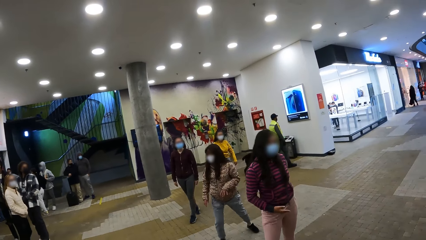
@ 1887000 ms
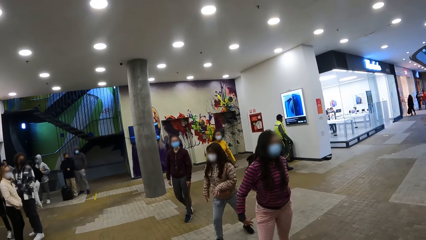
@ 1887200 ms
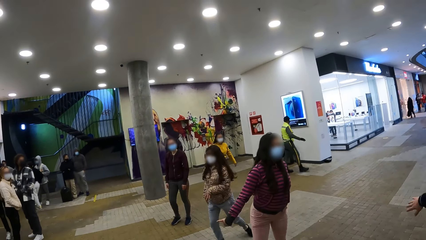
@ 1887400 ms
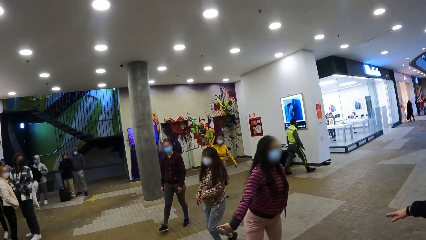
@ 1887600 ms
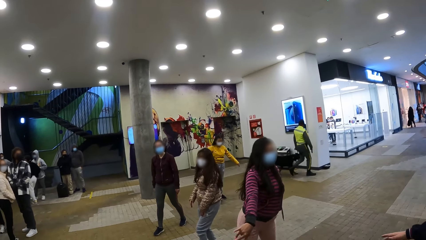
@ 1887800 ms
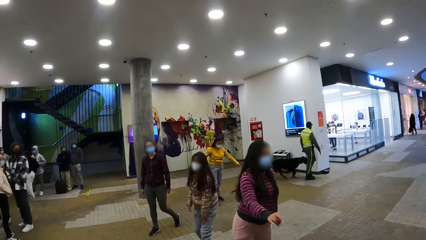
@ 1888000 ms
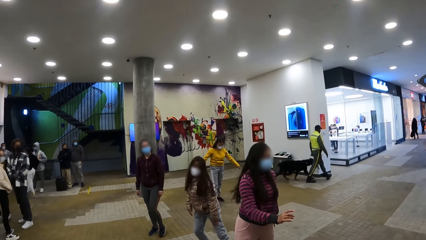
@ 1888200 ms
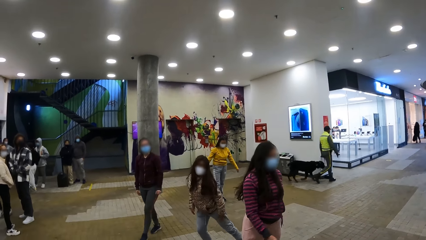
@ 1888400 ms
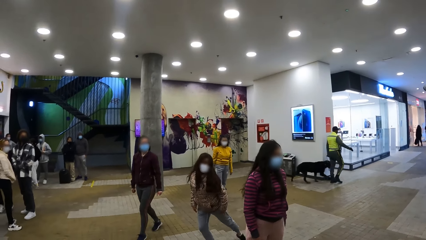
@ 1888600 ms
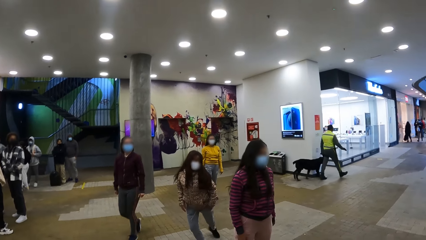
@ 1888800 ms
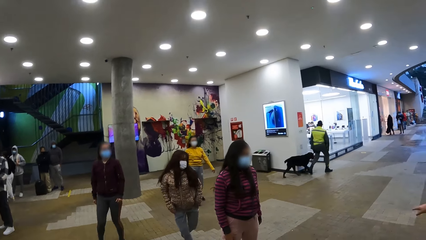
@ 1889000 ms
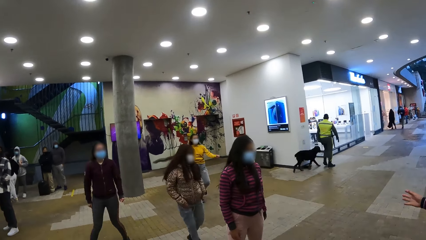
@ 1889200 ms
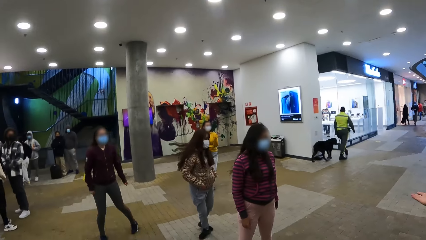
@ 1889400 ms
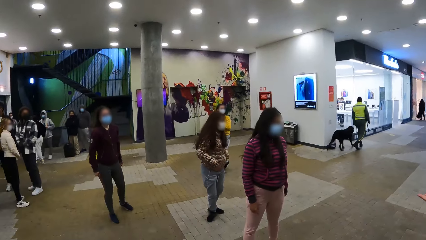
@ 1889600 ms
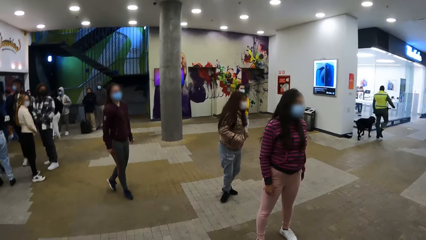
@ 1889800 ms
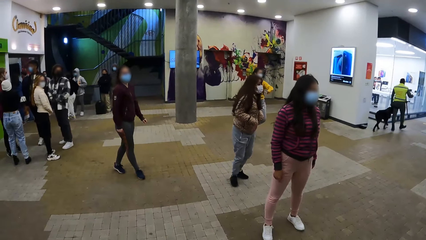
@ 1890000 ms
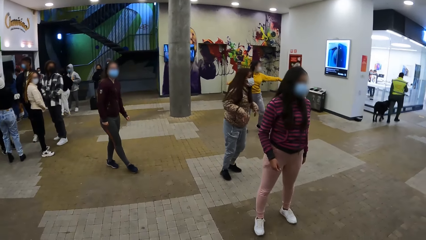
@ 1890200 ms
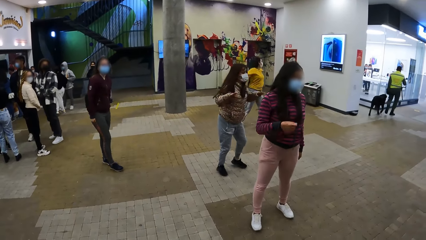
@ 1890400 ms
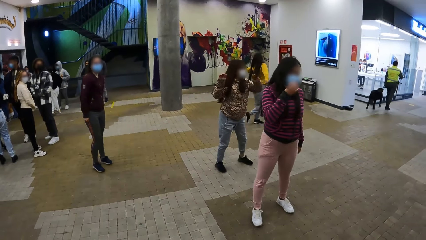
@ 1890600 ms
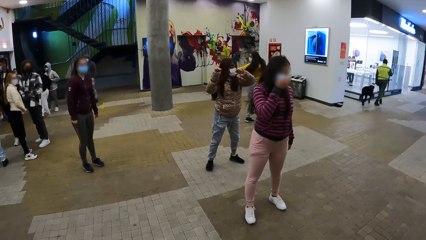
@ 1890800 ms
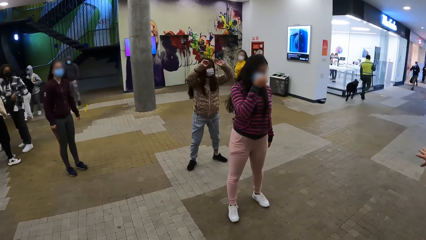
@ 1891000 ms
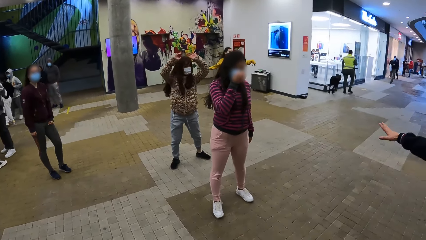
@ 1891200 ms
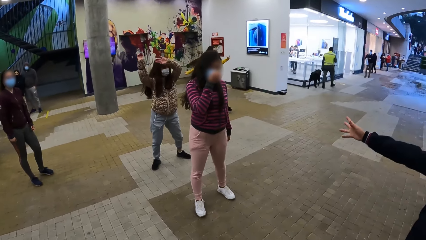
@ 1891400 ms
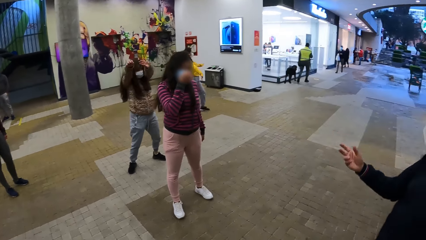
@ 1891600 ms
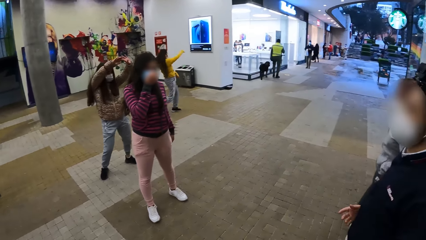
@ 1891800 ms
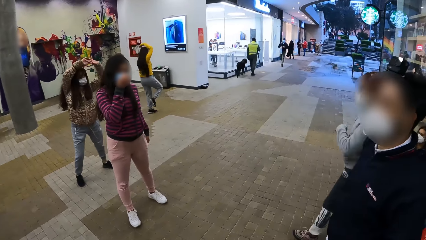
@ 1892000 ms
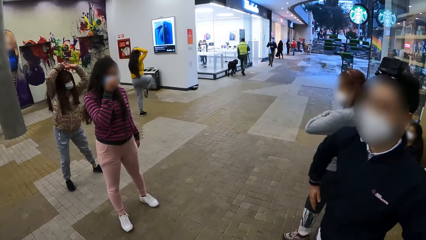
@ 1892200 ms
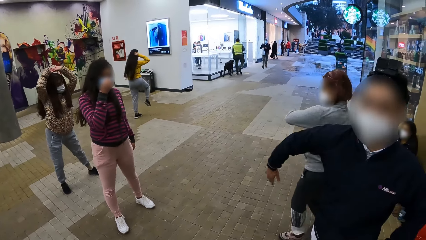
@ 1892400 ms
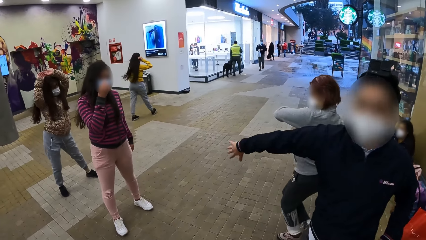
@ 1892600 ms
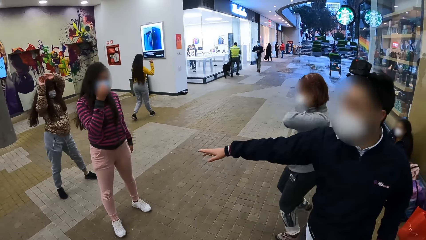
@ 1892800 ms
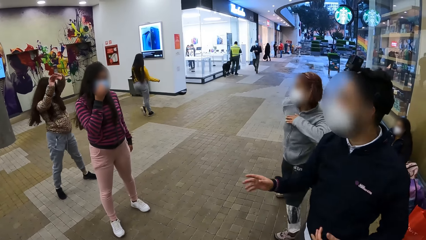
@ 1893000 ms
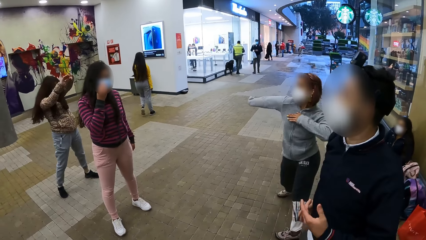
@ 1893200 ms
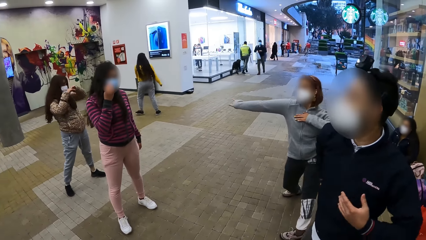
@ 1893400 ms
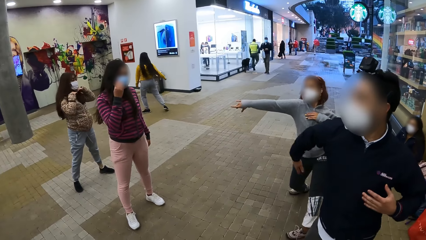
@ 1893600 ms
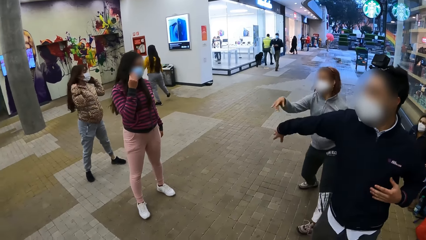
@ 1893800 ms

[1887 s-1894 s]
The camera wearer looks at the people doing rehearsal.

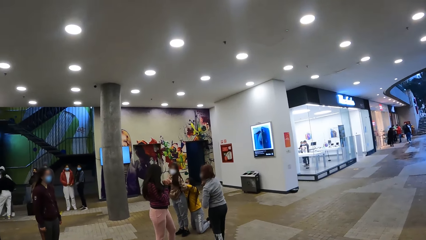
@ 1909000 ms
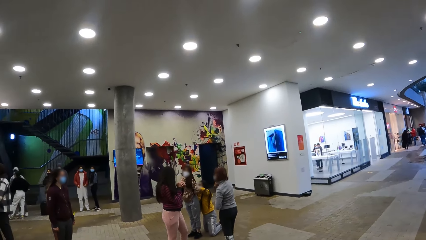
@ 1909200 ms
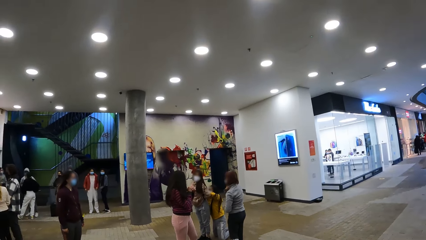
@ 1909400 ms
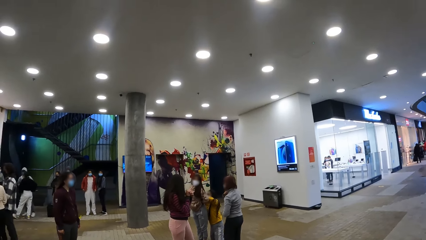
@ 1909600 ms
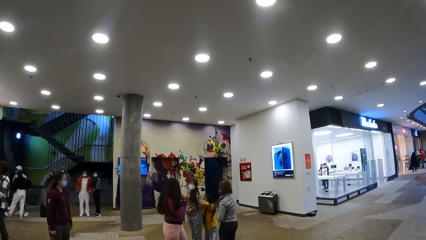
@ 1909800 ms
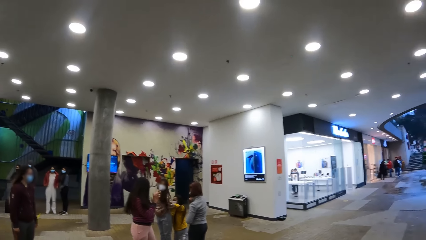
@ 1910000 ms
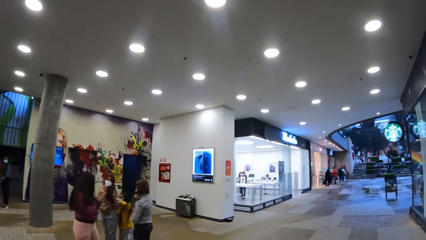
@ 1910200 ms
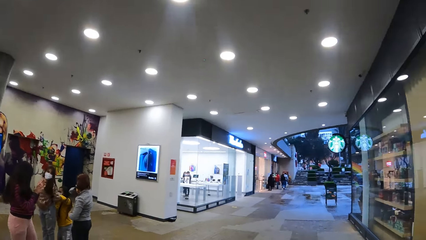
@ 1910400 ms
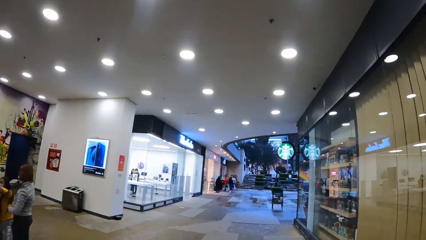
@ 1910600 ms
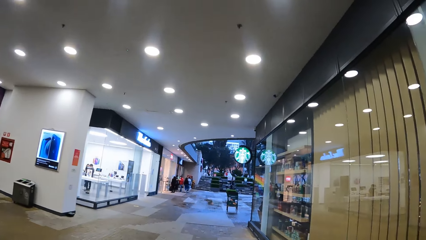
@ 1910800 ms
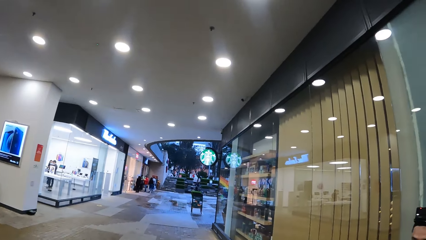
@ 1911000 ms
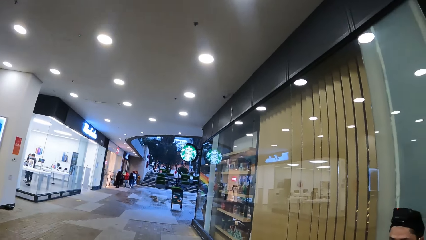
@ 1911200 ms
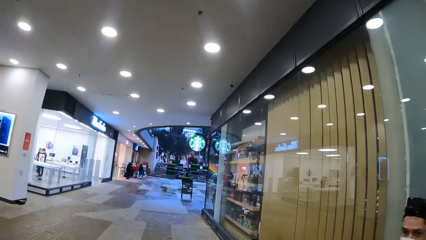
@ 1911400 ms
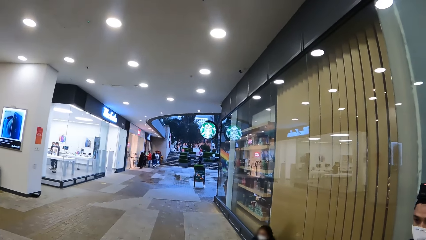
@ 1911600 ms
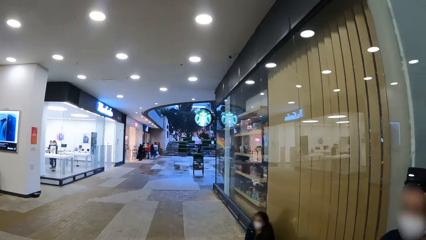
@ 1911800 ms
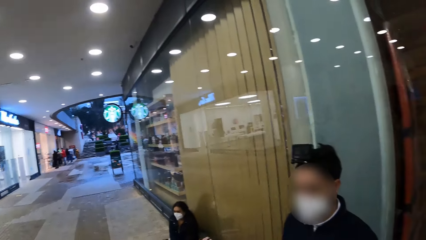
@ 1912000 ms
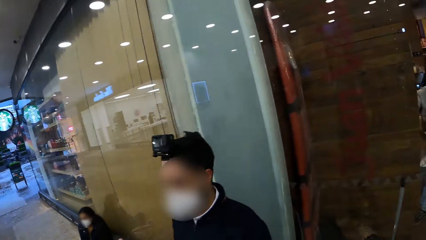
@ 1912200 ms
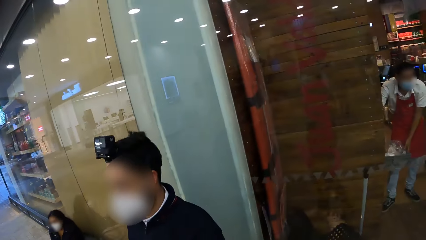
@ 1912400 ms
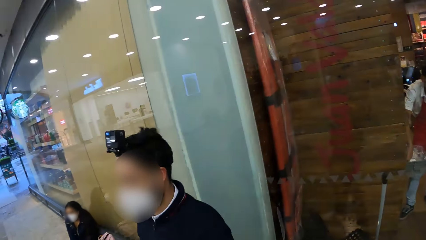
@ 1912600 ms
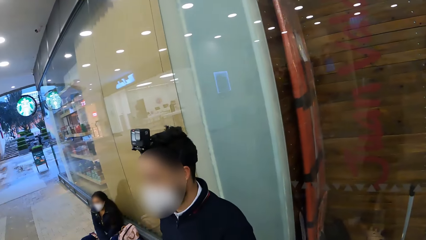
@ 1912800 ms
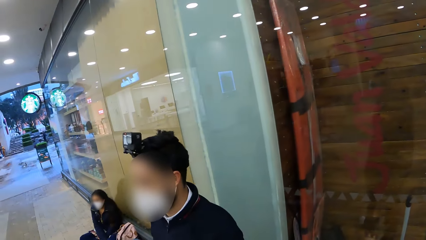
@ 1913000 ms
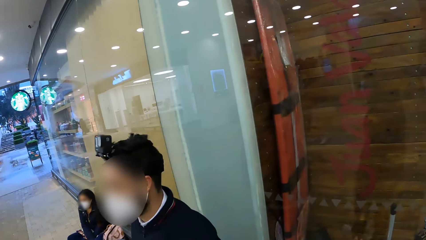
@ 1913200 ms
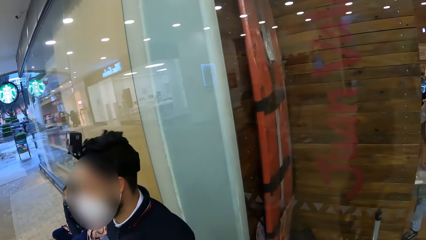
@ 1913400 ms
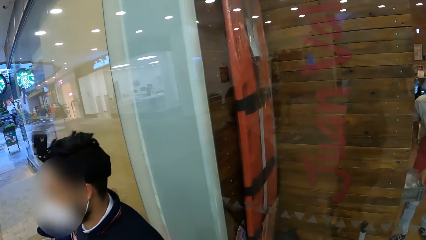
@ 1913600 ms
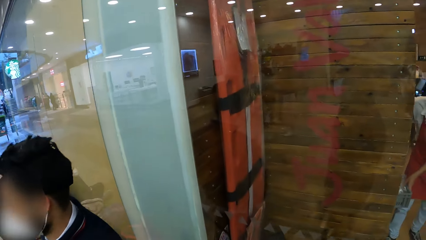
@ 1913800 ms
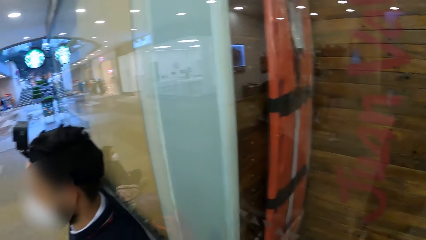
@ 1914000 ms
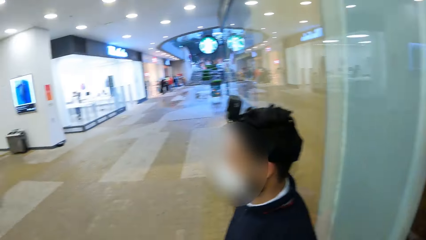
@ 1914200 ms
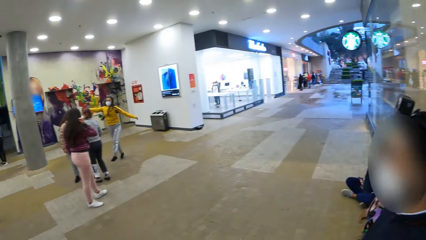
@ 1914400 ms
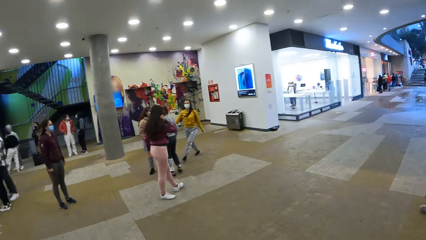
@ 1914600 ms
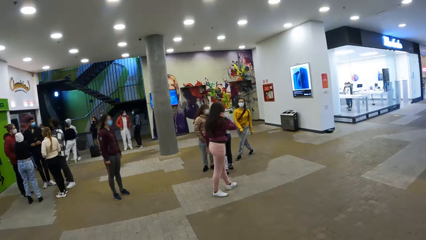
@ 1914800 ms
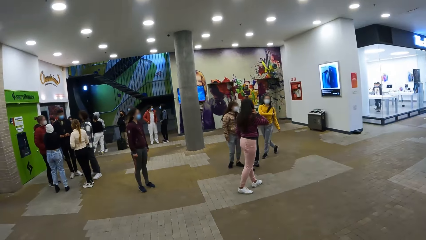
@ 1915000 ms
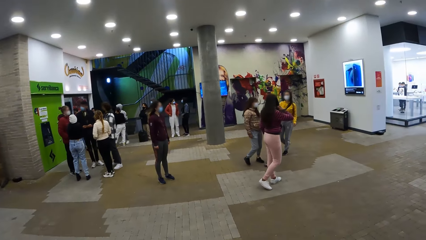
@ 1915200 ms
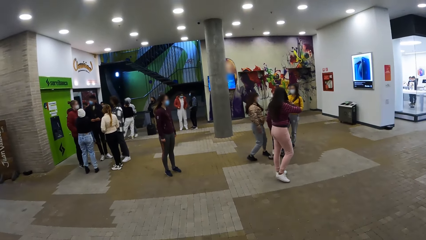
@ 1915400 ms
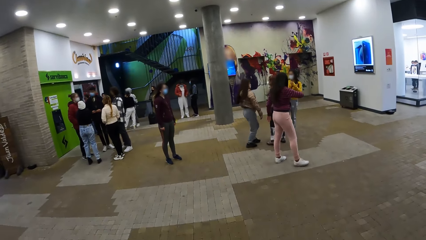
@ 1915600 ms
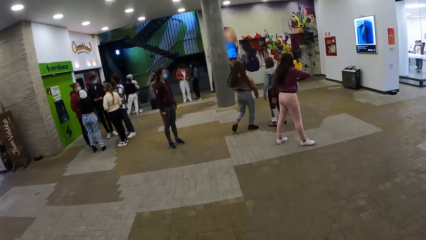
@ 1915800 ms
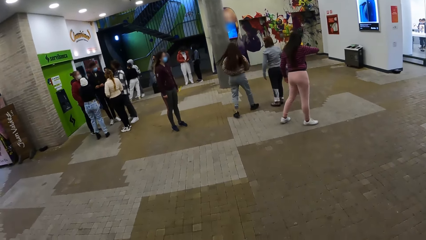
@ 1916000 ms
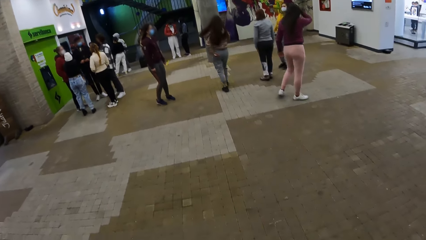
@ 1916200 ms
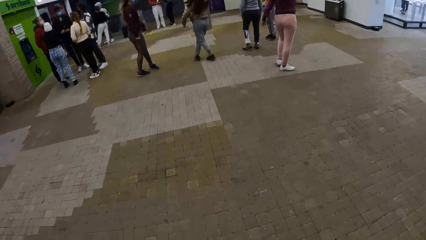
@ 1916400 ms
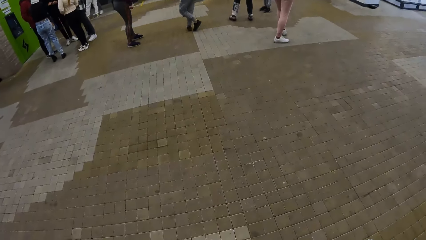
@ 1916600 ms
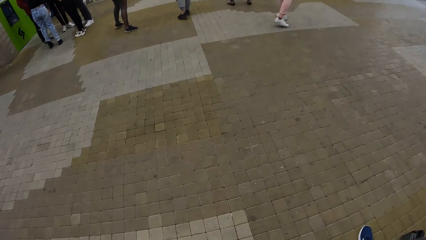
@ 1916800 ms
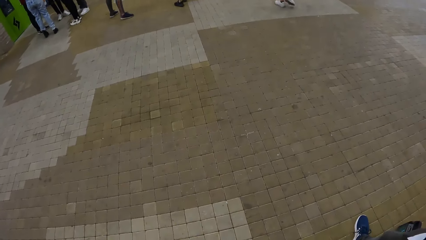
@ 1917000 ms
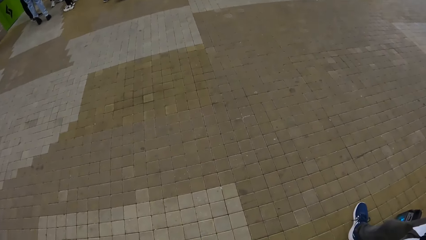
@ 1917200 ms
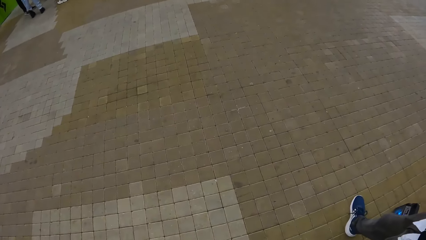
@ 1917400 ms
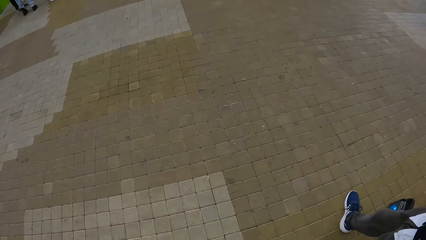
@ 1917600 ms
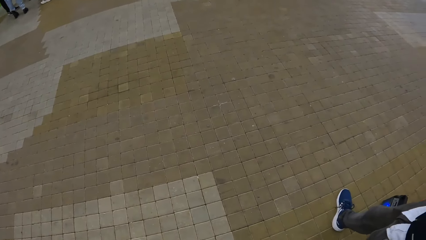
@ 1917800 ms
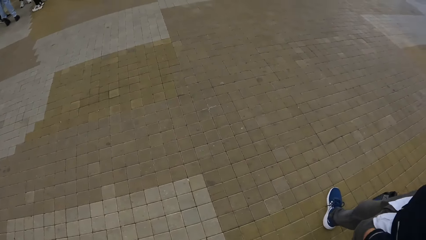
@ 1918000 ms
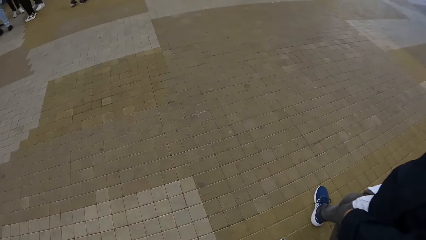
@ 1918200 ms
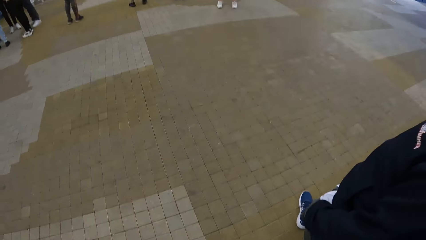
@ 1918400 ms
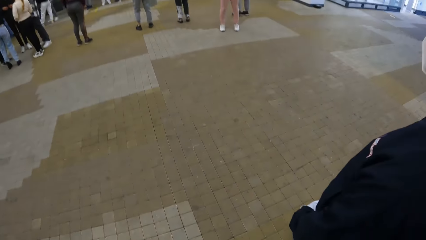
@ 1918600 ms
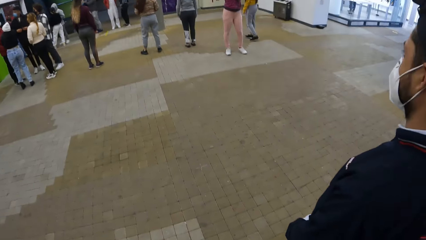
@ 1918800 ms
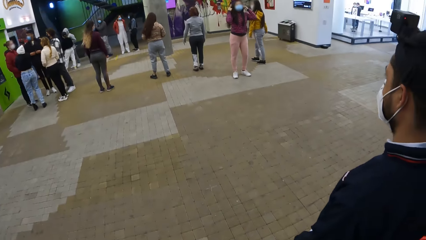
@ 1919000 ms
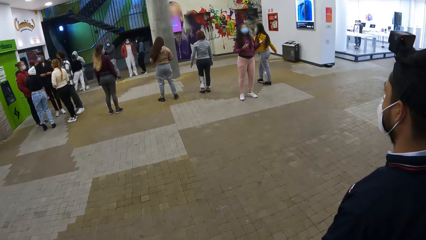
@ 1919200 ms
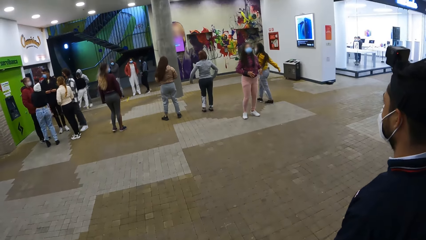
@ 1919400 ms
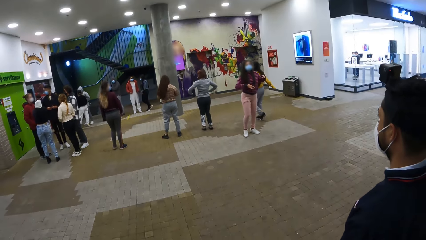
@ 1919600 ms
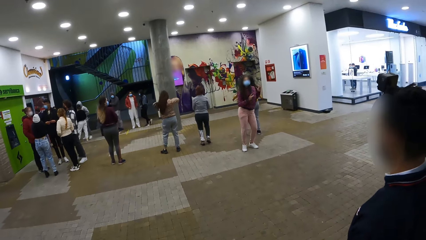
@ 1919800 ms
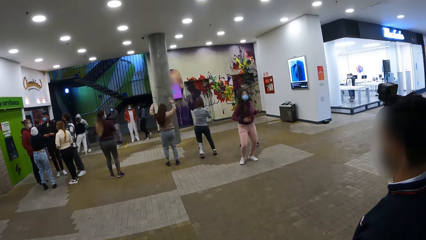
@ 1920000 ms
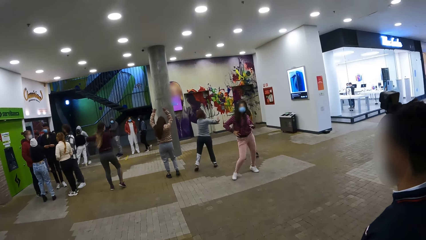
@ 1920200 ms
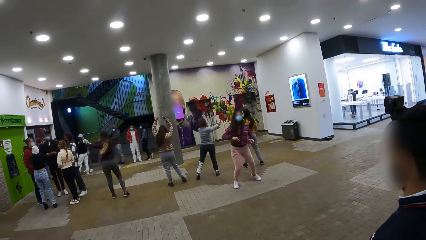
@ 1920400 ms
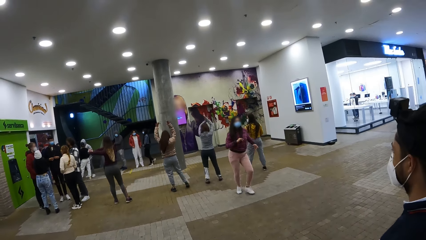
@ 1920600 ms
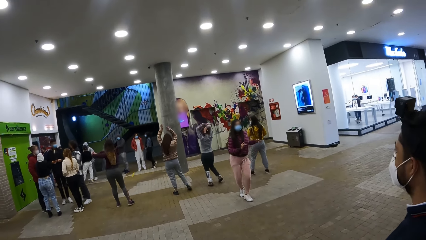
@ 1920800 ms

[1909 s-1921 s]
The camera wearer looks around. They walk on the floor. A person walks on the floor. The person dances on the floor.
